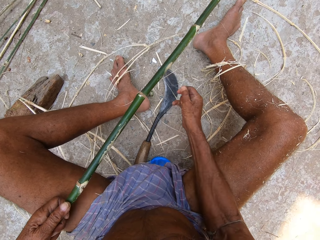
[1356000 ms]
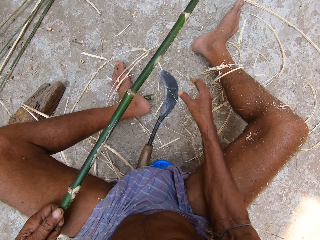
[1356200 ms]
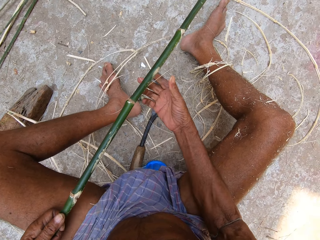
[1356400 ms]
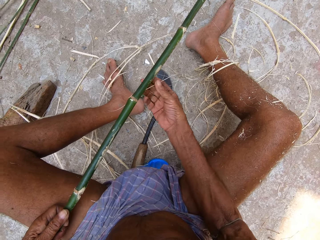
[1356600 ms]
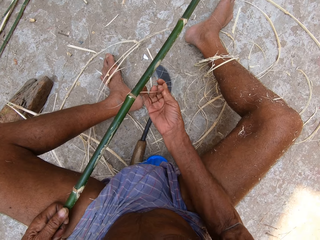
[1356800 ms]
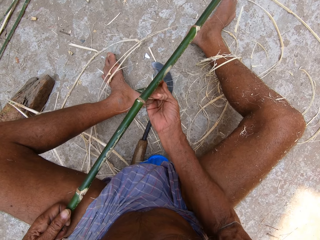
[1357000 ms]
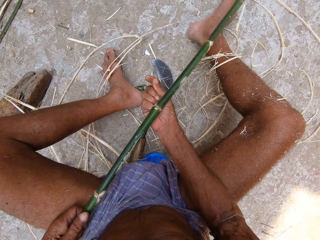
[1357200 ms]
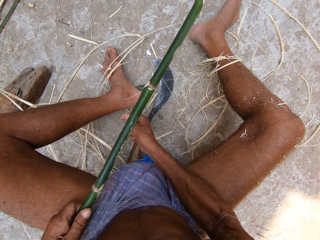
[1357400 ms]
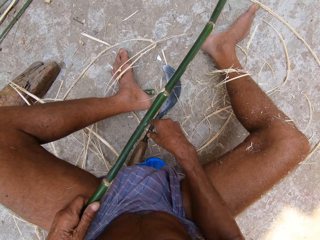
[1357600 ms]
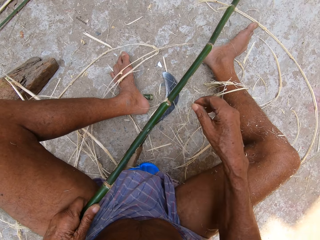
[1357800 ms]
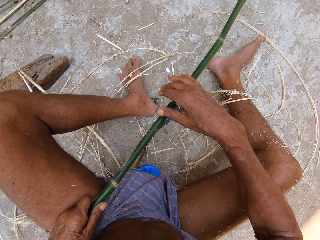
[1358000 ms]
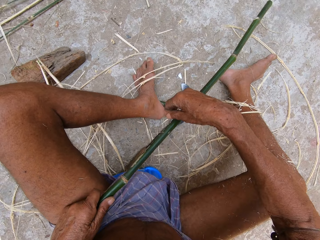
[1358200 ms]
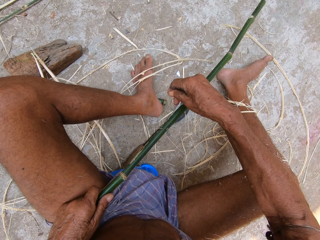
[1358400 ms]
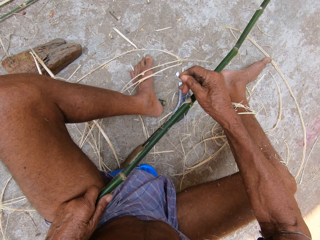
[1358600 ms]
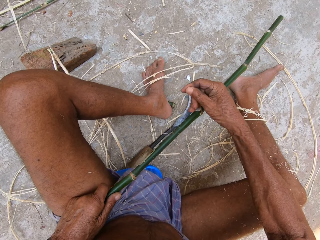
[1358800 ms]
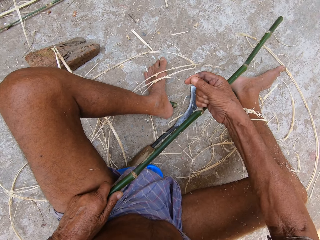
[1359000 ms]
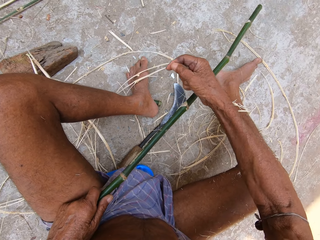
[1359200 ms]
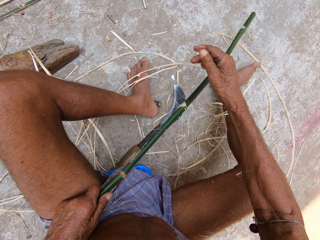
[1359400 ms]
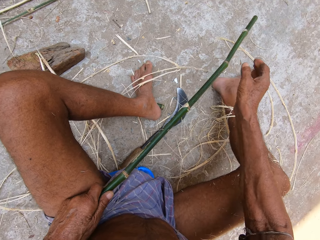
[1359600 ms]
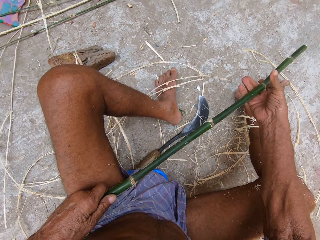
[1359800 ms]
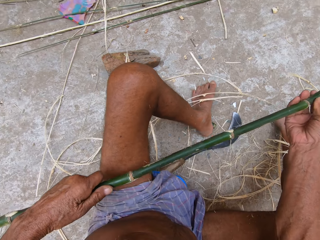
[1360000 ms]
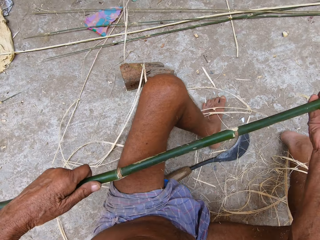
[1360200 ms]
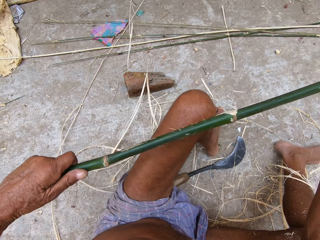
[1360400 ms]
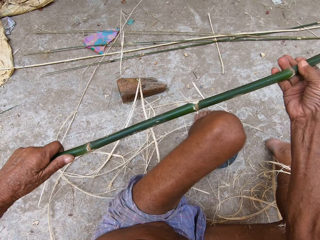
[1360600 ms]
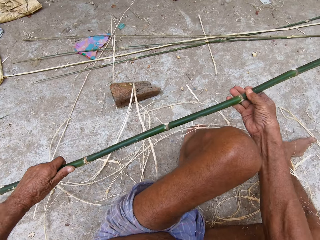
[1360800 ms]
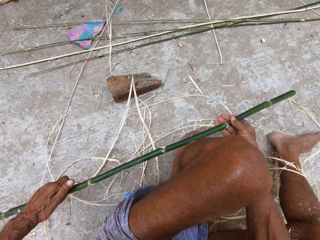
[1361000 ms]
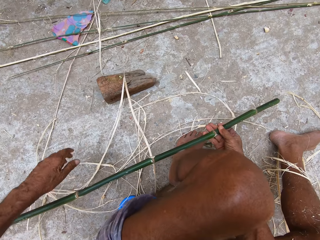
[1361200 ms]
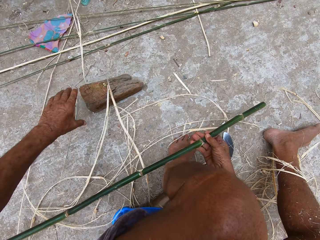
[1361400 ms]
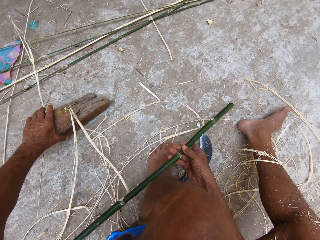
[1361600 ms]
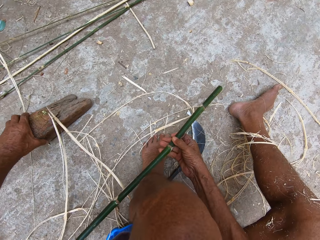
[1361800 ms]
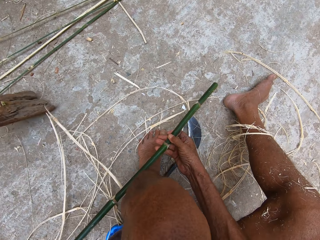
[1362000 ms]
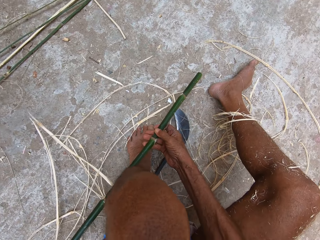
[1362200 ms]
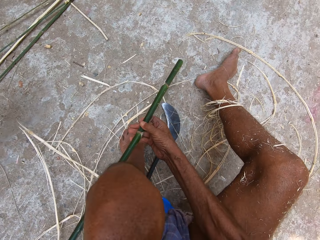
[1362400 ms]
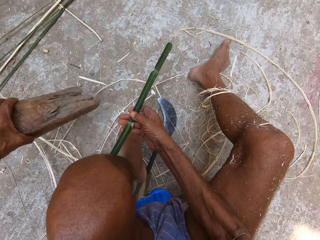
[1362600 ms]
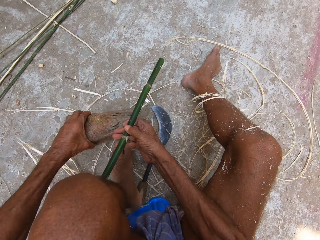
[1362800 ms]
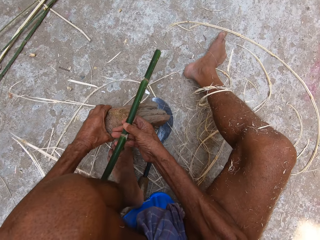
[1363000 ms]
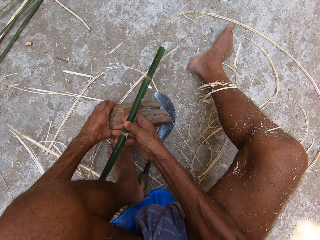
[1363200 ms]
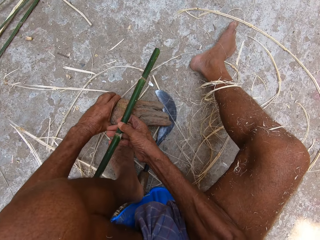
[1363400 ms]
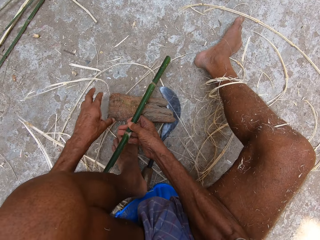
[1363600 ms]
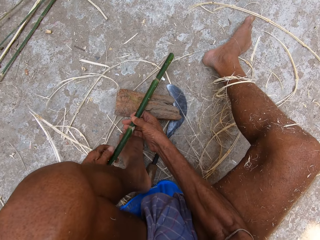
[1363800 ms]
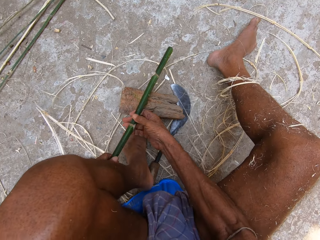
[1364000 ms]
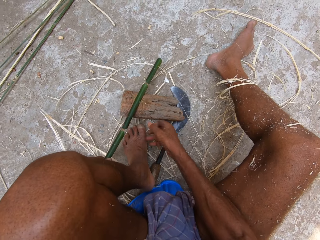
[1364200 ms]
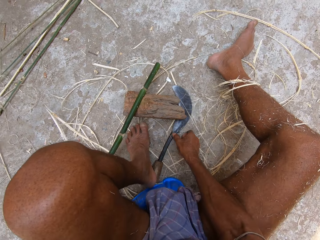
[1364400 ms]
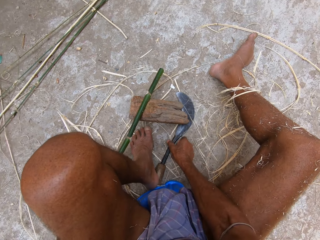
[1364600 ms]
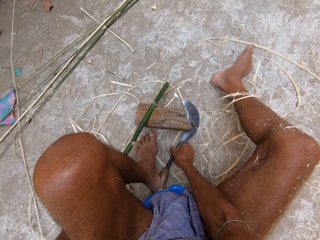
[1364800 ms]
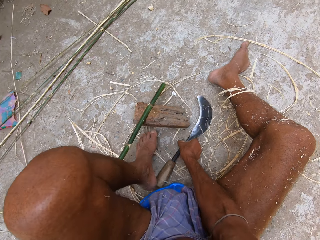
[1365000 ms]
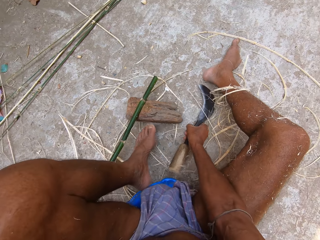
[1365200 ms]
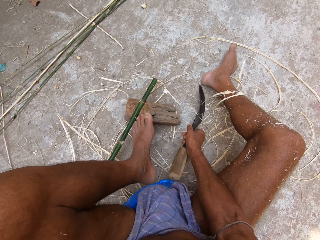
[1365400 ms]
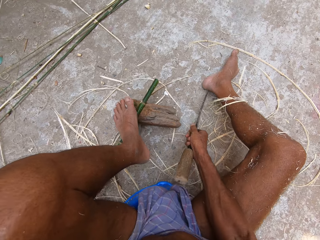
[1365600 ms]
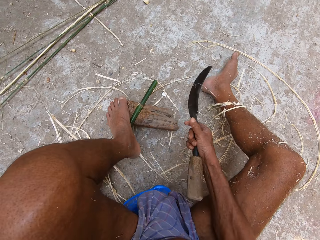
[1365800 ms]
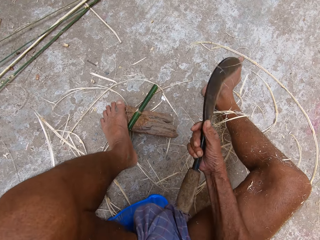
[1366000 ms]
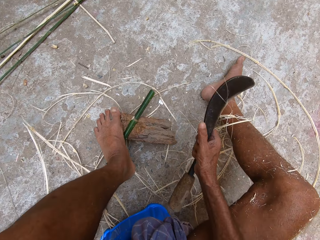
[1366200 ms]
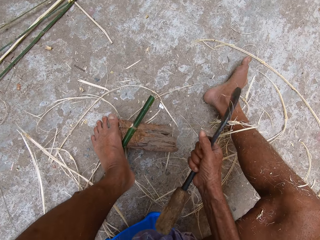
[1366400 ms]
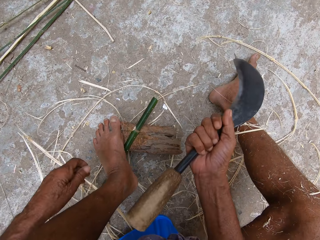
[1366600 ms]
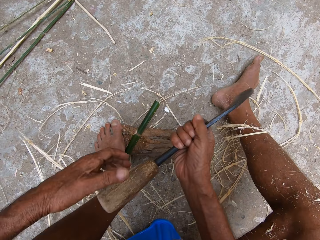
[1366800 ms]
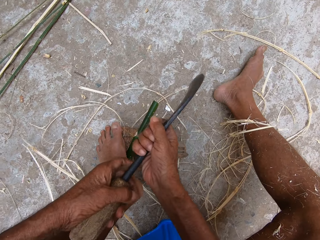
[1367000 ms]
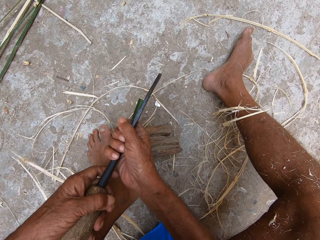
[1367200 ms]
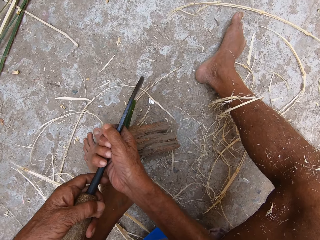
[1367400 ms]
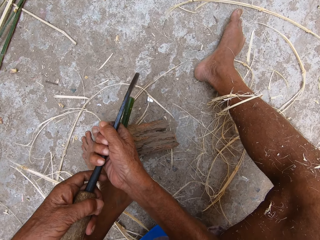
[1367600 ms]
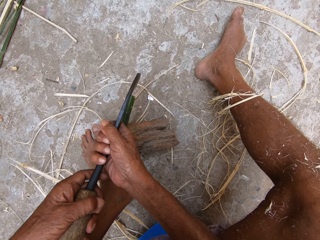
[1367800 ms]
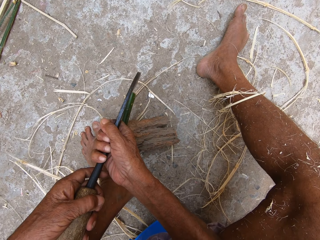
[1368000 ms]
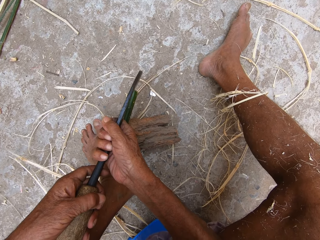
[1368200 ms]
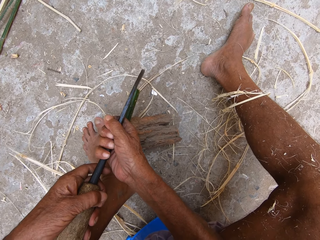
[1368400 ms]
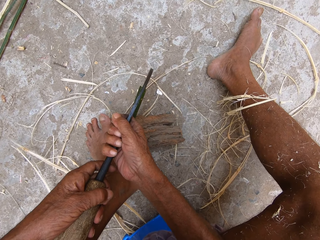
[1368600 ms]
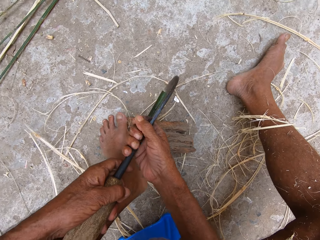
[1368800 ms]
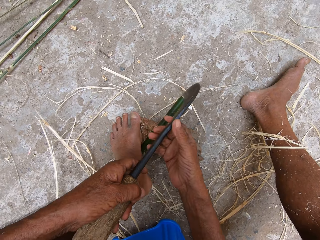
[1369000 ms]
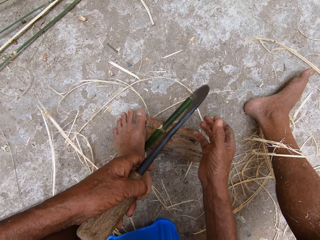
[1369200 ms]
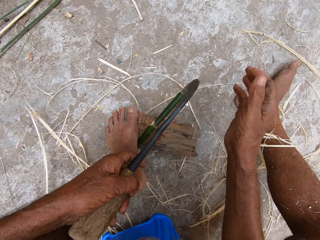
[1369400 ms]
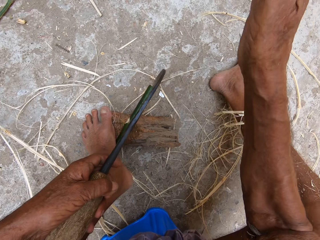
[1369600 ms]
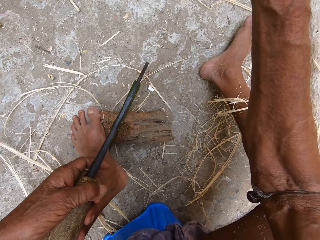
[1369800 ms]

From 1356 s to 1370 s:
The camera wearer carries the bamboo strip with both hands. He picks up a wood block from the floor with his left hand. He drops the wood block in his left hand on the floor. He places the bamboo strip in his left hand on the wood block on the floor. He picks up the sickle or machete knife from the floor with his right hand. He steps on the wood on the log. He divides the stick with the sickle in both hands. He positions the knife on the wood.

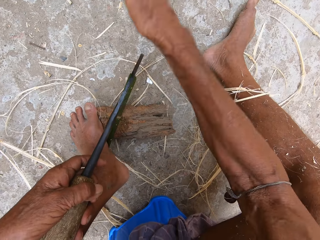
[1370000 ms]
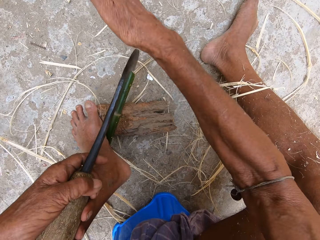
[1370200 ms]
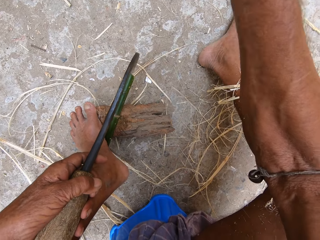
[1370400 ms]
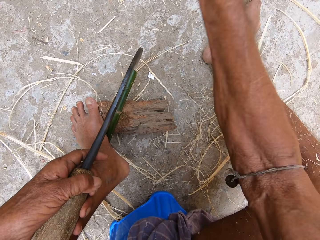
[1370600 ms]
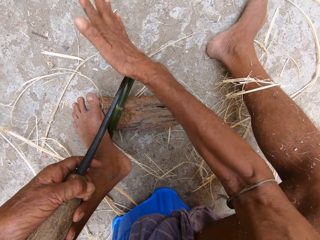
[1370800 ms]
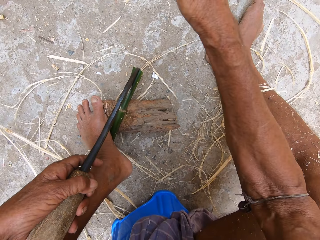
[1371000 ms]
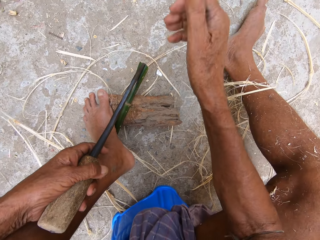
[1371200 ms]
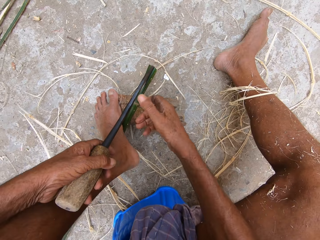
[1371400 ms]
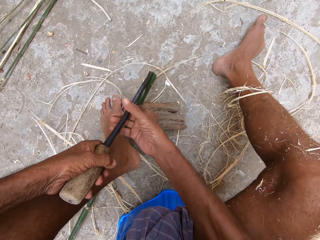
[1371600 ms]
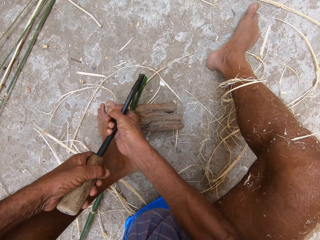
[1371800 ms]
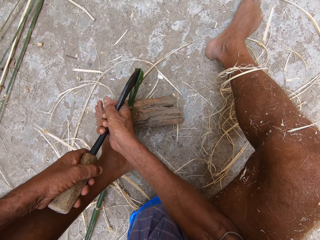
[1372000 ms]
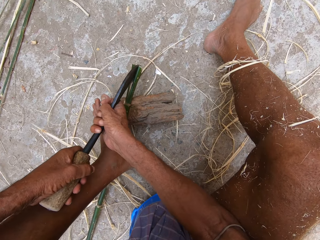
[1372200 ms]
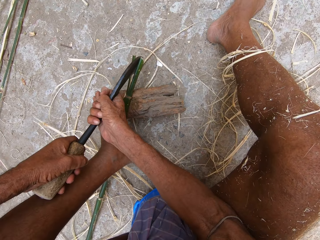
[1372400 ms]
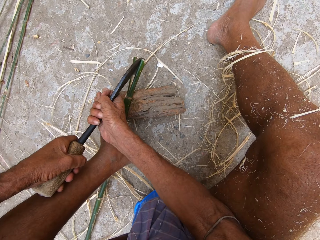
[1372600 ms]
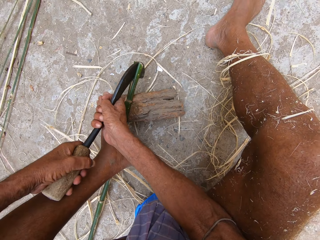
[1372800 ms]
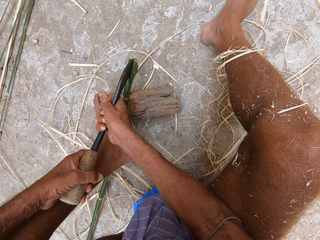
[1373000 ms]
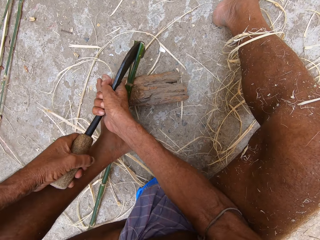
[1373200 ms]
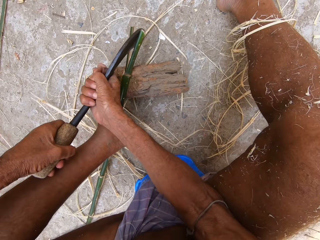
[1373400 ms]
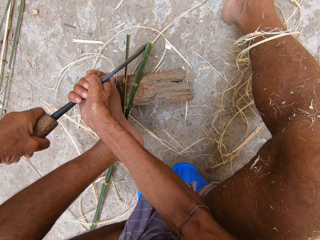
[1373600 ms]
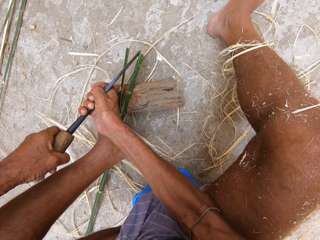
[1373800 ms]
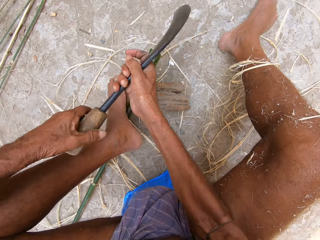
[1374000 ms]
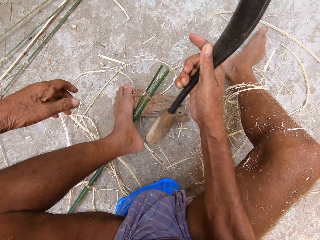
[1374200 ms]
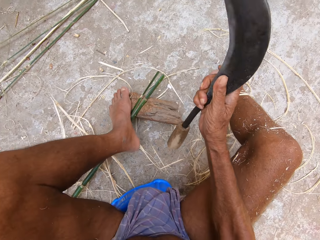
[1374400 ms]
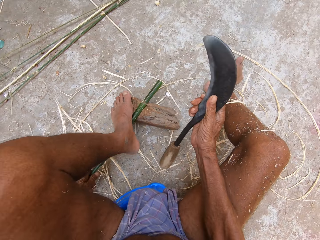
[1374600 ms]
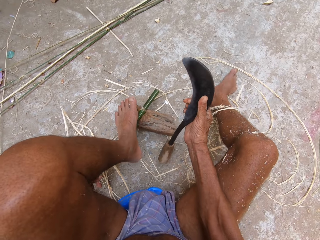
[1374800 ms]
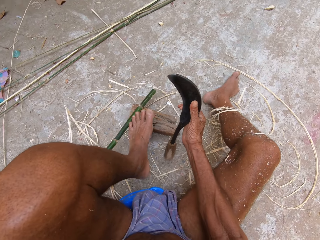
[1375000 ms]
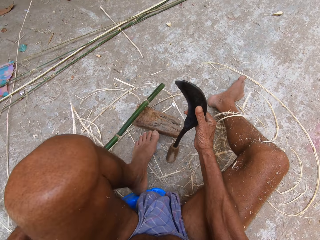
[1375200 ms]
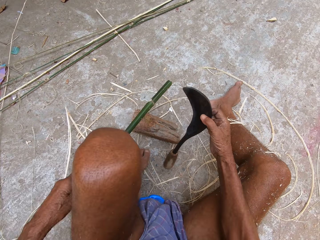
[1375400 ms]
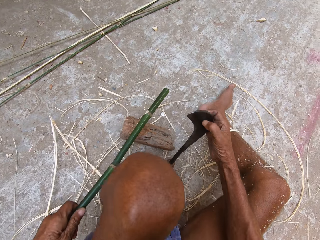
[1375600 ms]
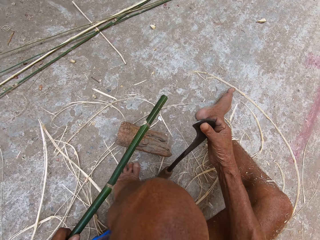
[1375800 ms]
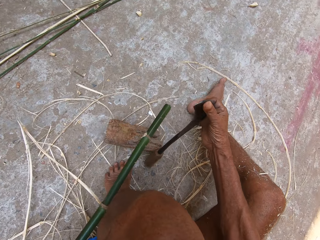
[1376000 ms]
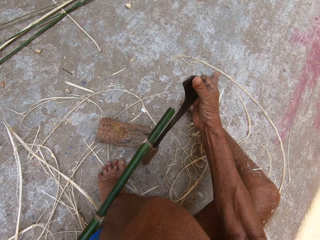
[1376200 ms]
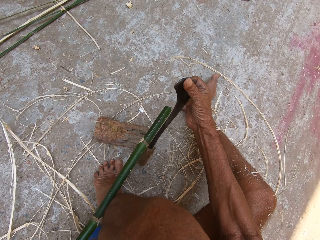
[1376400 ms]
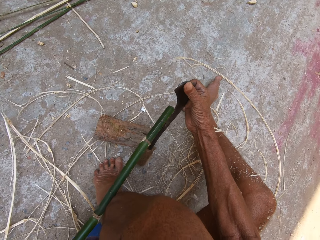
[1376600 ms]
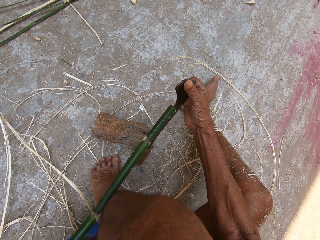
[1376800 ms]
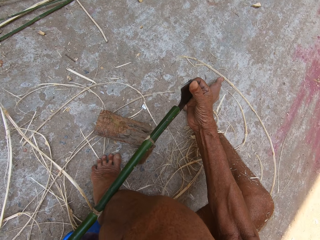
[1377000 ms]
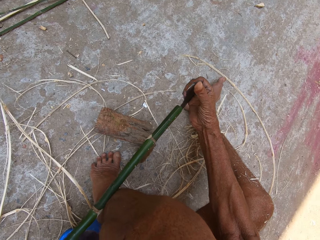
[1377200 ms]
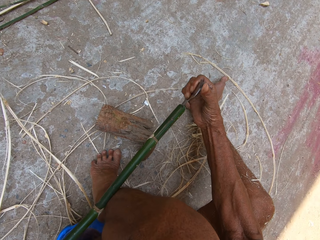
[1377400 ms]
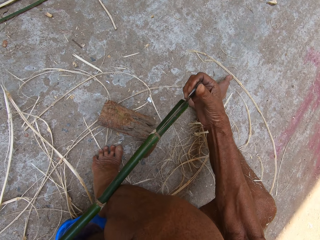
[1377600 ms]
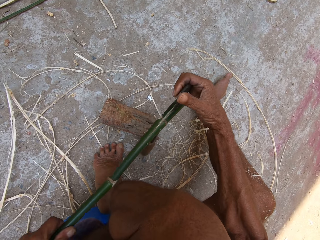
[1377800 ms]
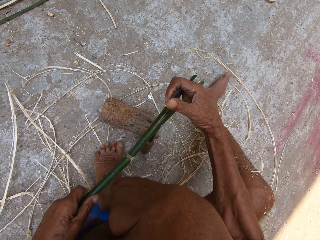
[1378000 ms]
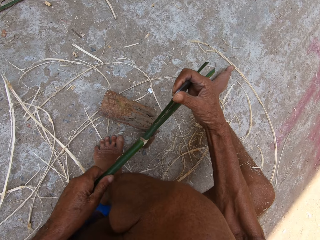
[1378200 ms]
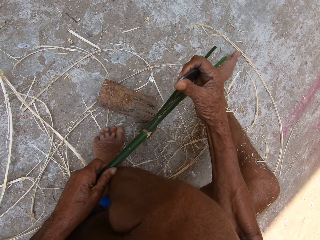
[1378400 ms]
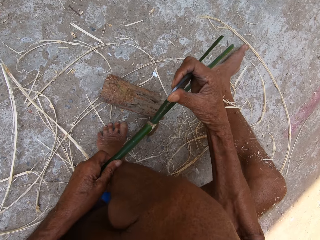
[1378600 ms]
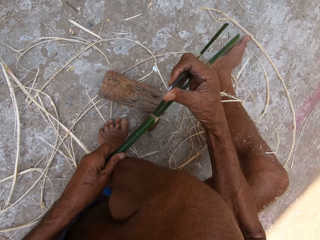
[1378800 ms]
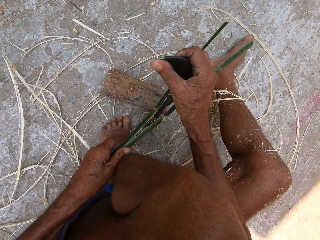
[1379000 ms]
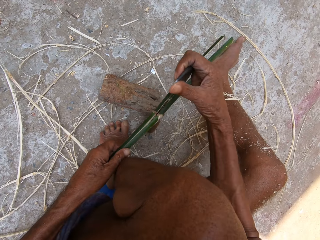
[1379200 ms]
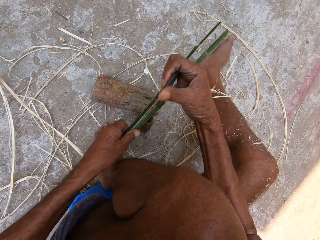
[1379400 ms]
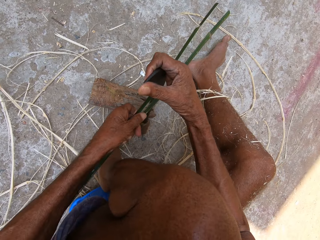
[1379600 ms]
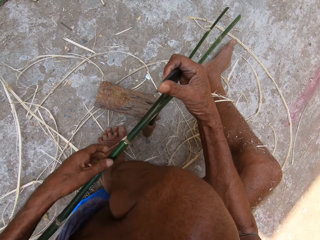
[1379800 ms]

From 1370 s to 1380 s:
The camera wearer hits the knife in the wood with the hand. They tilt the knife in the wood. They lift the knife from the wood. They lift the wood from the log. They drop a leg on the floor. They insert the knife in the wood. They slice the wood with the knife.
